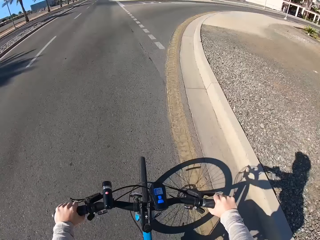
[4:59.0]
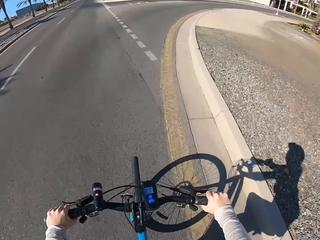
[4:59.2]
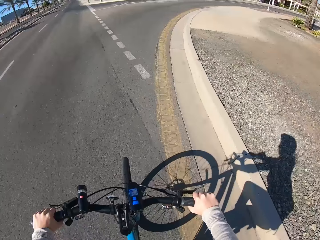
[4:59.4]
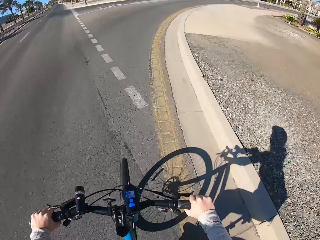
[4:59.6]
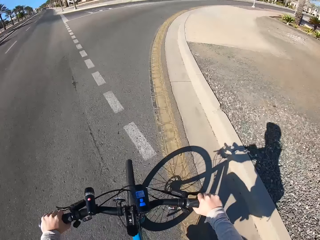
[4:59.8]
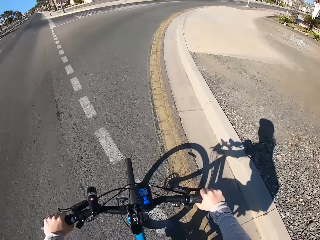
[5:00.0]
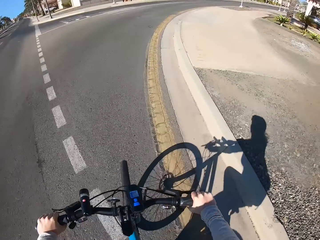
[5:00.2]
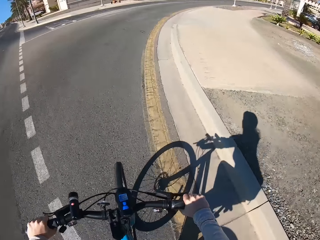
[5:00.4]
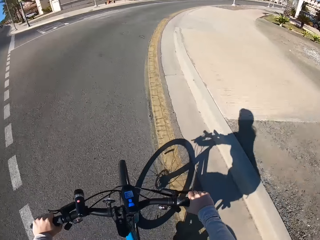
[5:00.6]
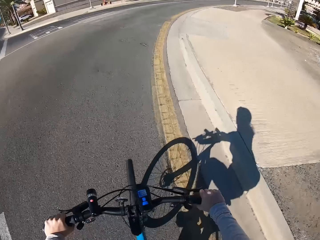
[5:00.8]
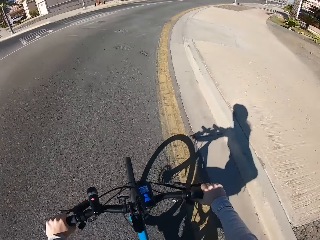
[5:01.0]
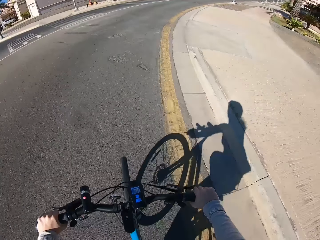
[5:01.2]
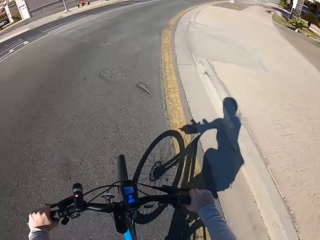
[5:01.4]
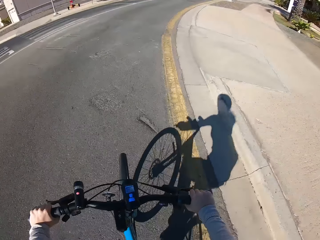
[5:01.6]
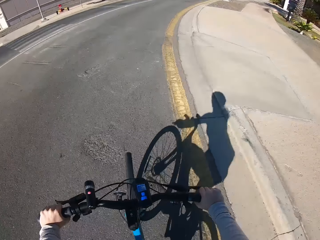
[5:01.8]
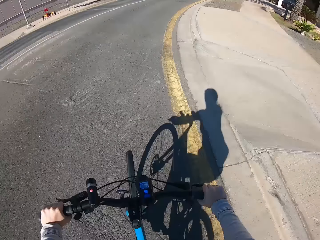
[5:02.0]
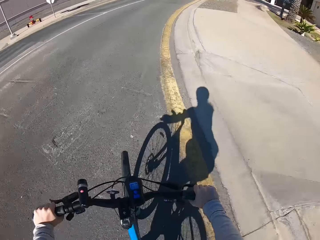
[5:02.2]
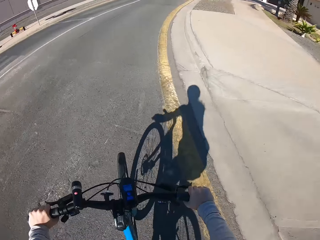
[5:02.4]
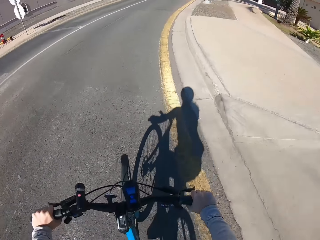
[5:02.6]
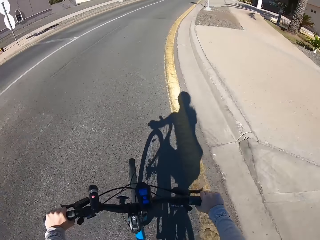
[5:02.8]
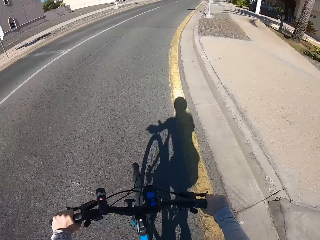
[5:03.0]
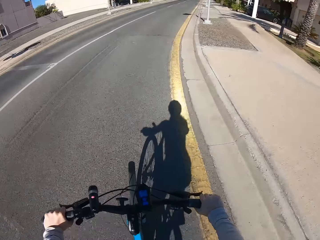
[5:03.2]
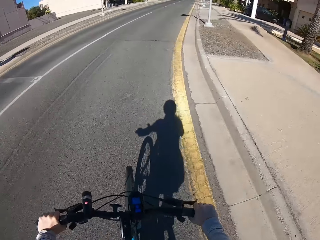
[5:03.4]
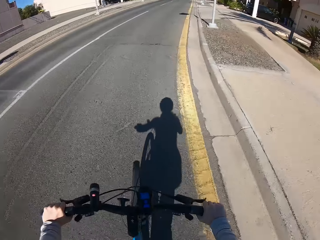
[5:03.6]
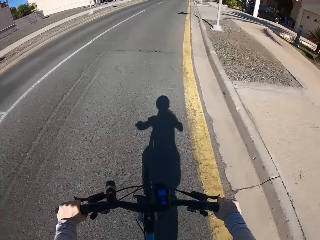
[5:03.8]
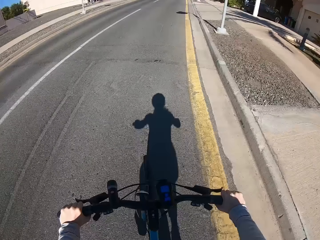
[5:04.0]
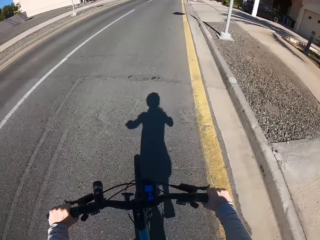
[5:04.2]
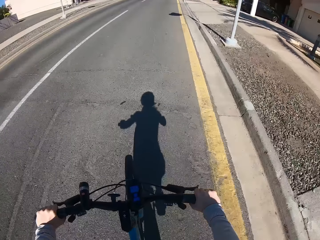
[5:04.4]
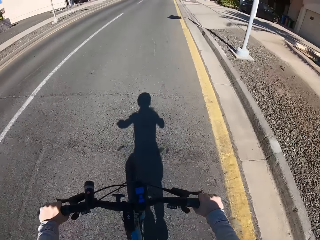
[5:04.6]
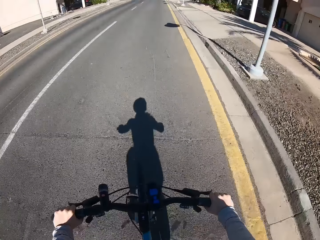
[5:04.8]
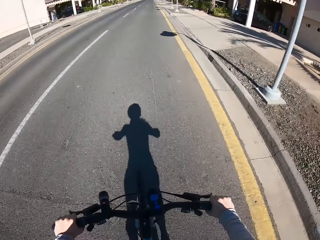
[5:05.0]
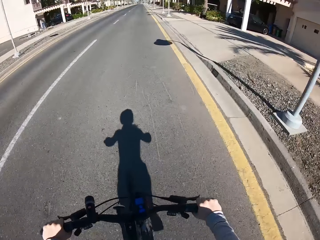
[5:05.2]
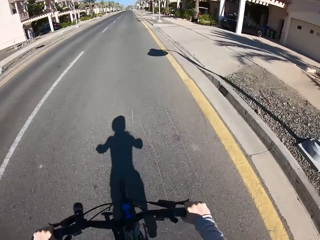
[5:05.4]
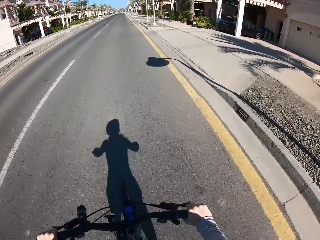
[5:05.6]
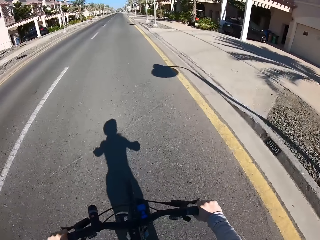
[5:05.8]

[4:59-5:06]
The camera wearer rides to the right side of the road.

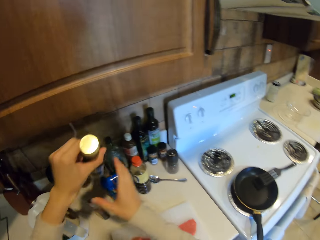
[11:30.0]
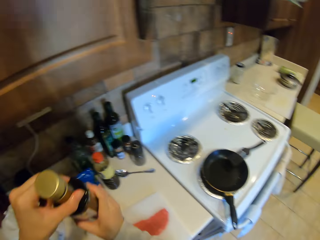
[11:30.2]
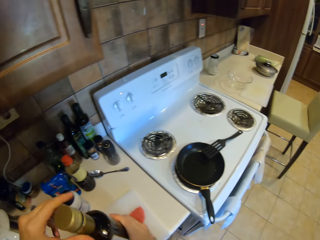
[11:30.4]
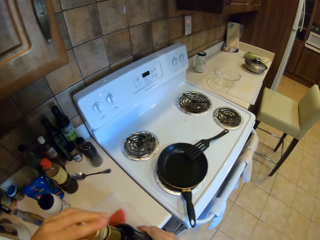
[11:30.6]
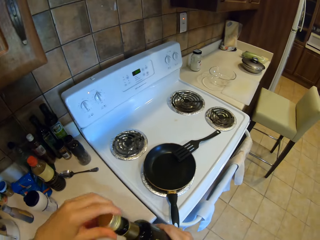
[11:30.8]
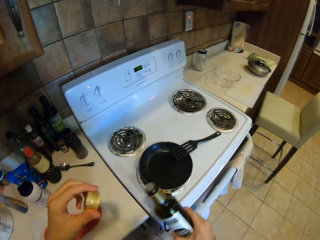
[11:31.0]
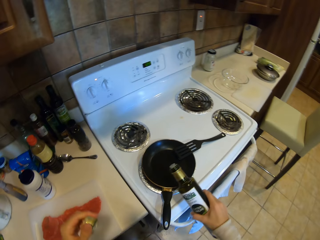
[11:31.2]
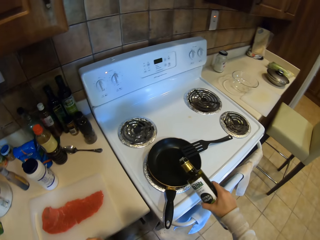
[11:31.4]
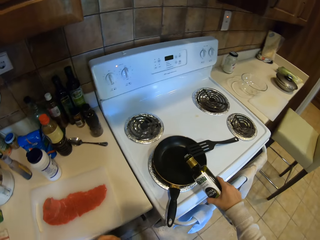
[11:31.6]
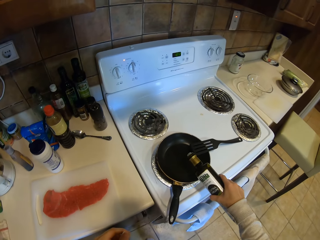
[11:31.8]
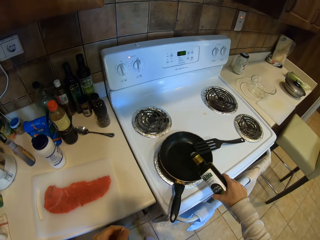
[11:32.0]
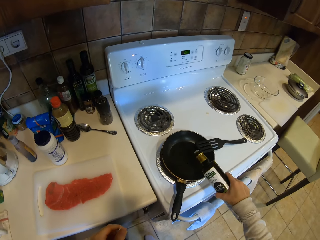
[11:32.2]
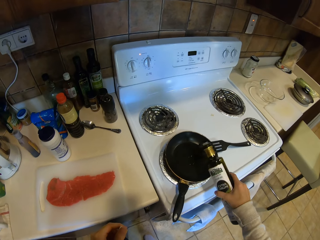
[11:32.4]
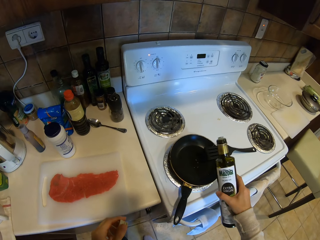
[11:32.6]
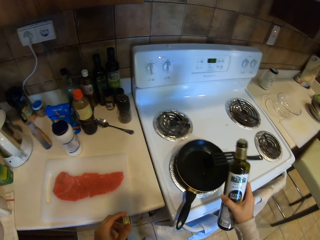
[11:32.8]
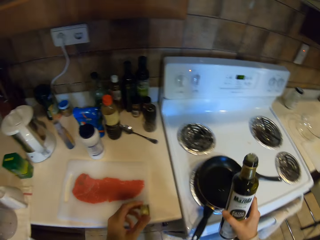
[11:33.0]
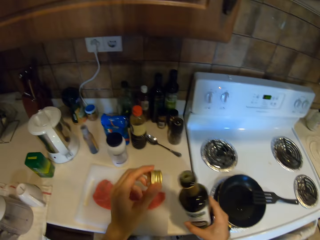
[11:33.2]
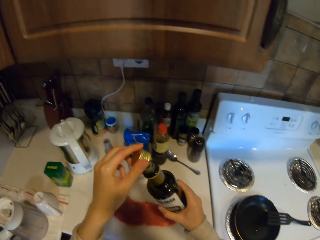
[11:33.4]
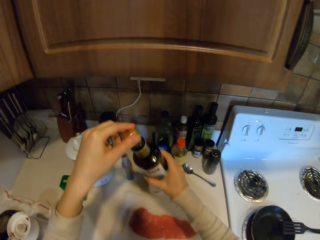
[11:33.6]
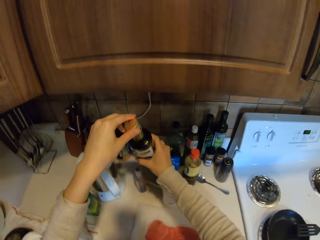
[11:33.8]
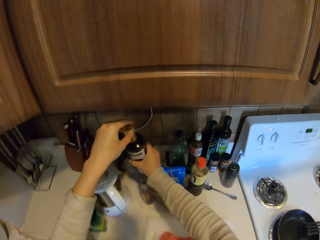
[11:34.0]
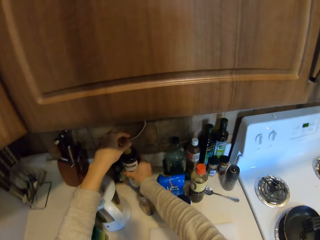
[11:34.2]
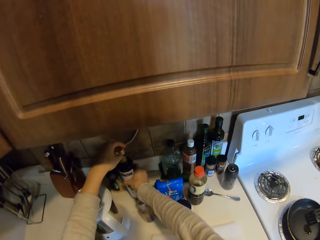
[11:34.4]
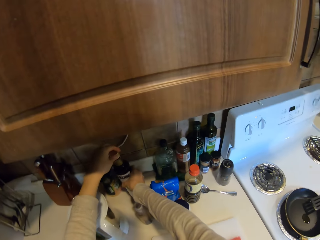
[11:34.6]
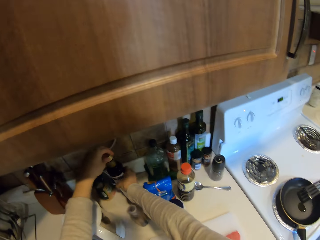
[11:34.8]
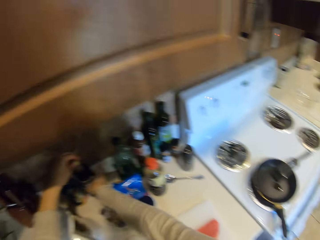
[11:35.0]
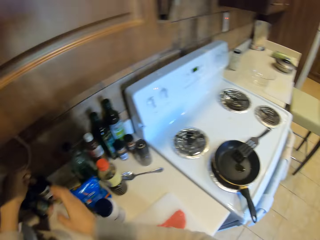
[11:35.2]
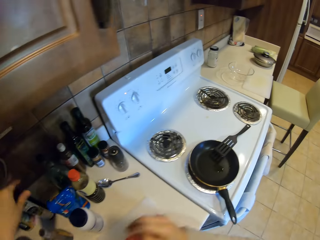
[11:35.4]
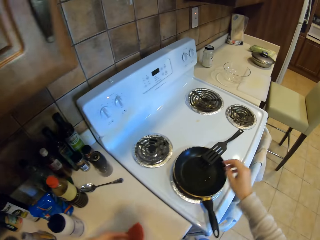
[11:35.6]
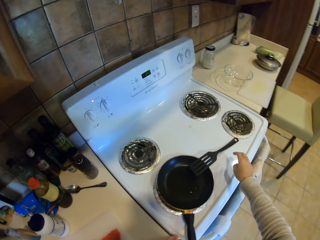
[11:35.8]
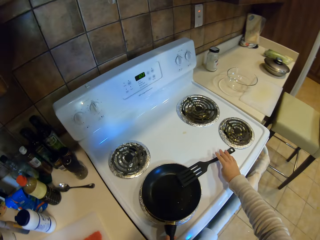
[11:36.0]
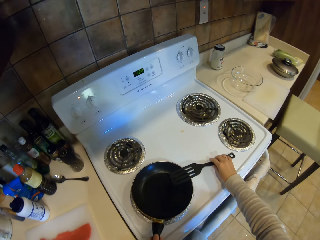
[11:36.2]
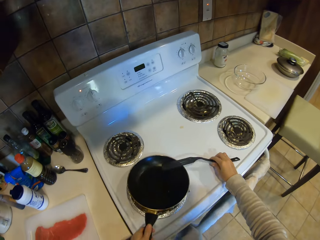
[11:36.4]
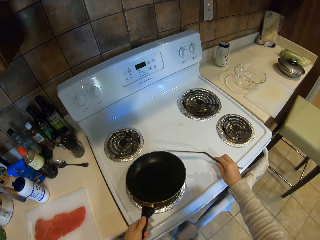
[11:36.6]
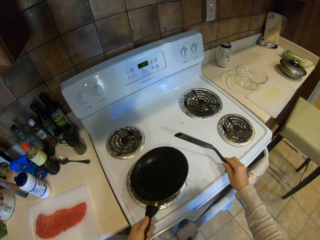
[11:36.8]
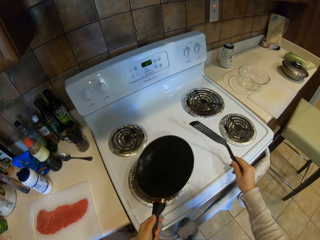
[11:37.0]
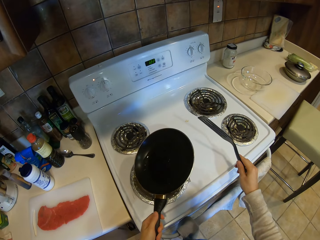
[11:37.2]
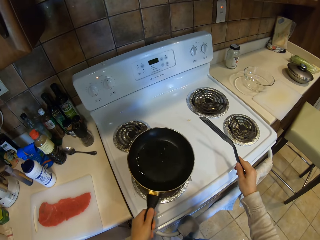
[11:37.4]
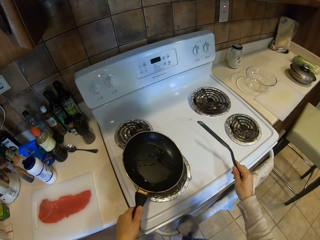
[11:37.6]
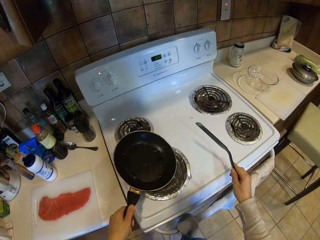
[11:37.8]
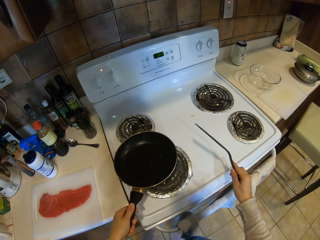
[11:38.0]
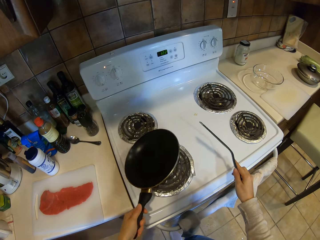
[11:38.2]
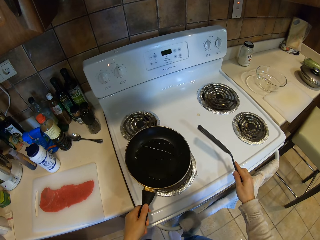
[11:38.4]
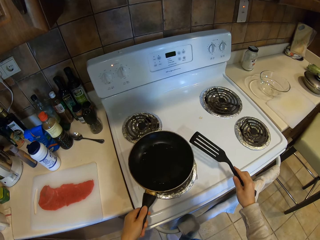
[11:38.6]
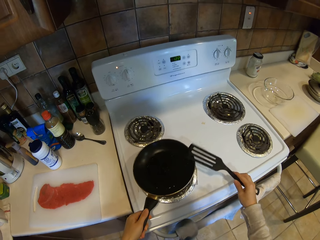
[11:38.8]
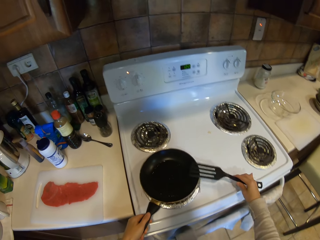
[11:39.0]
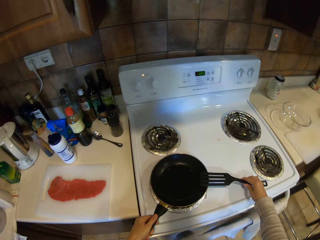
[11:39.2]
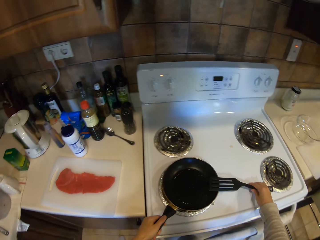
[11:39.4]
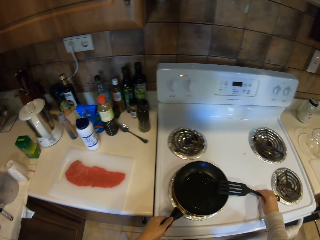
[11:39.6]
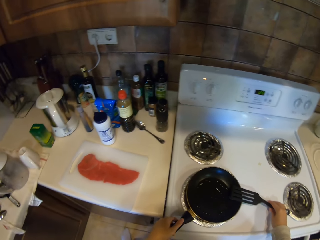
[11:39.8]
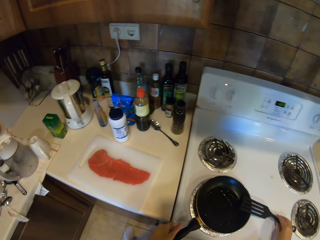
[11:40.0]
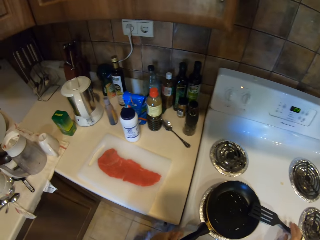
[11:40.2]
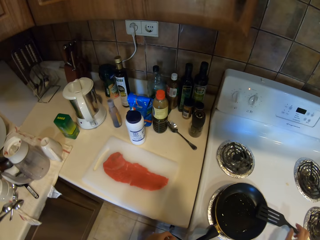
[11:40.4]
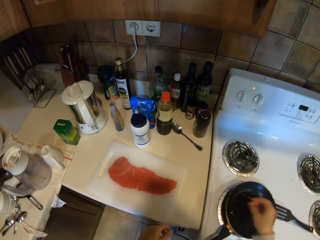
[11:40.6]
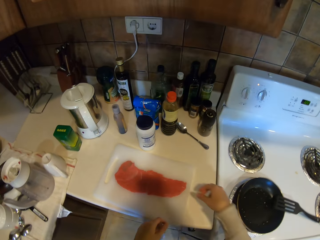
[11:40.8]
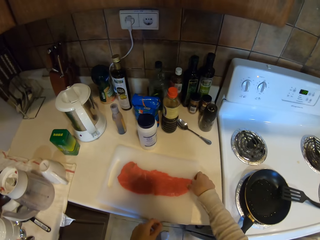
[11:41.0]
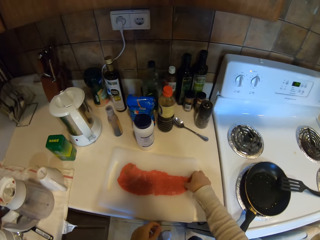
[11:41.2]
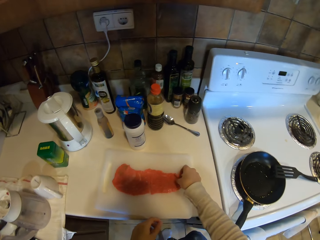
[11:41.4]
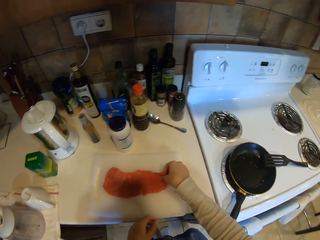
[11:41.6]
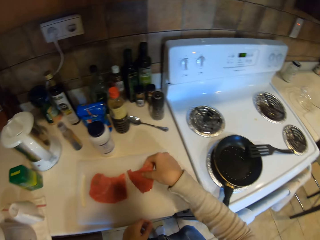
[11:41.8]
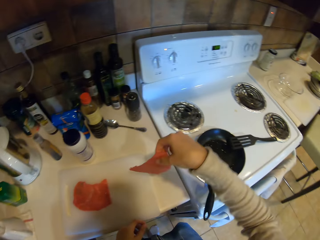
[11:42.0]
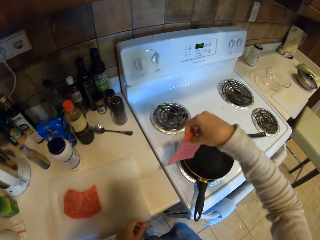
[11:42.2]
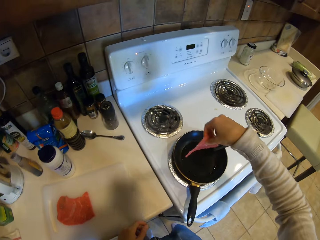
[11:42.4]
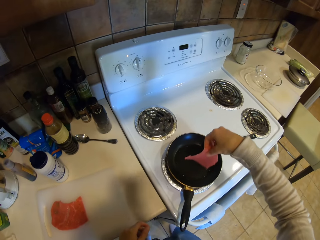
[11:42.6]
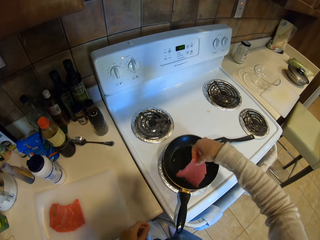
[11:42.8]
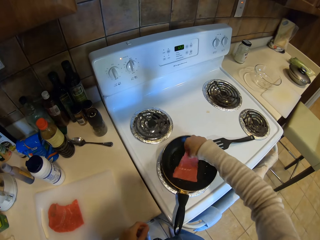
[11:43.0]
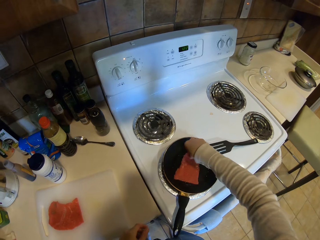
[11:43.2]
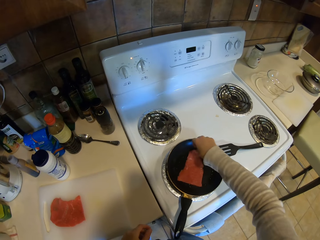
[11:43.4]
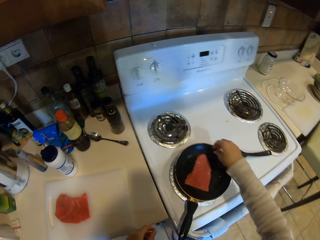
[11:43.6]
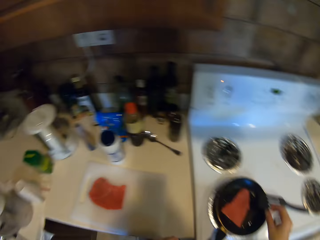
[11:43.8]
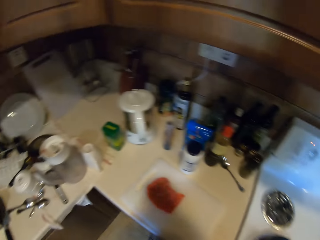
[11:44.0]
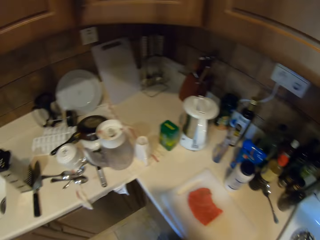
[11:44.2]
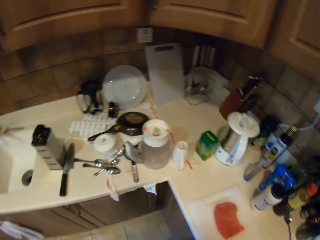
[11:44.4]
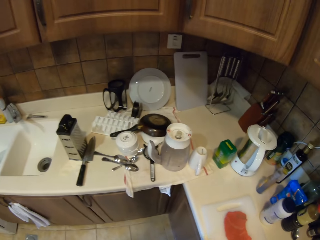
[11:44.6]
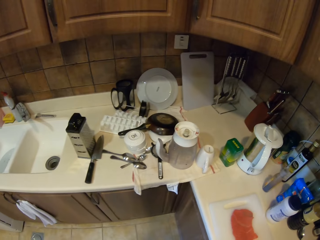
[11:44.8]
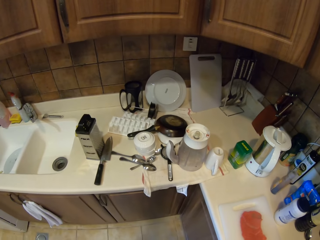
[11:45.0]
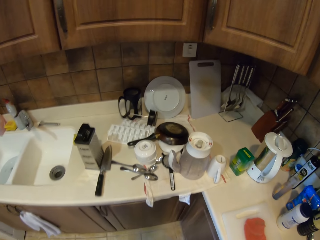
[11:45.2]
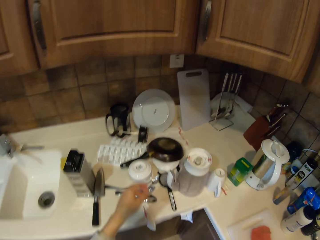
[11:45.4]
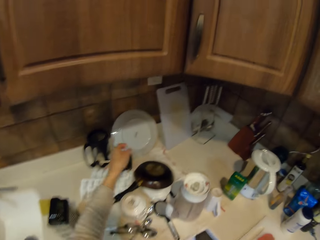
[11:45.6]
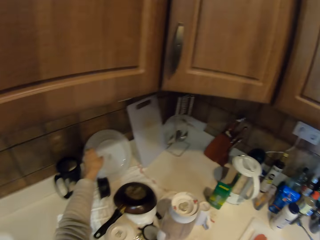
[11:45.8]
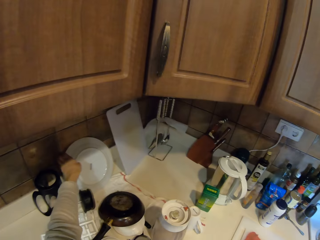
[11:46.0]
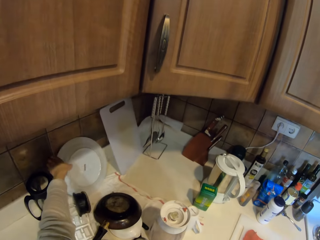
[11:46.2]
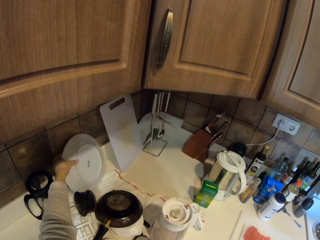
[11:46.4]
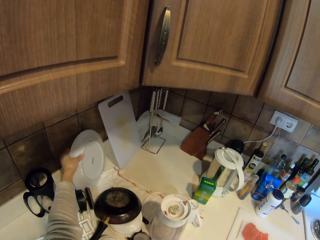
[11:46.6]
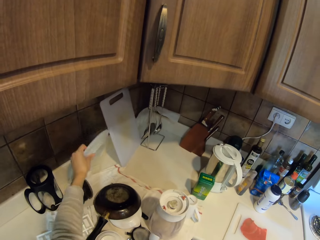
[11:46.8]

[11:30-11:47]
The camera wearer opens the bottle. They pour the oil on the pan. They put the lid on the bottle. They put the bottle on the table. They touch the spoon. They touch the pan handle. They take a spatula. They lift the pan. They swing the pan. They spread the oil on the pan. They put the pan on the cooker. They put the spoon on the pan. They pick up the meat. They put the meat on the pan. They look around. They pick up the plate.
